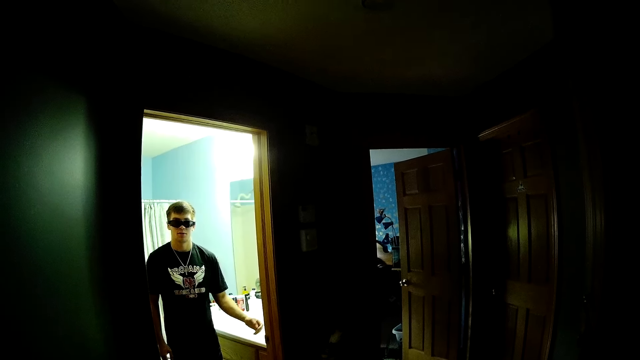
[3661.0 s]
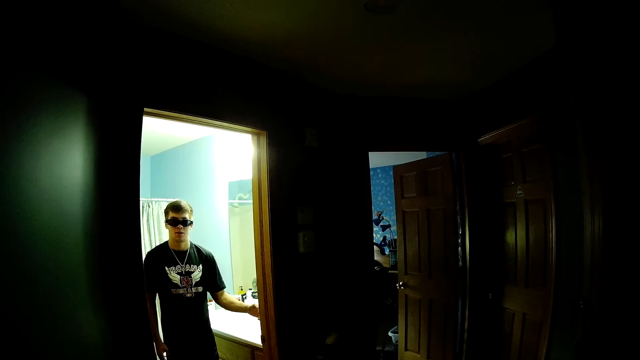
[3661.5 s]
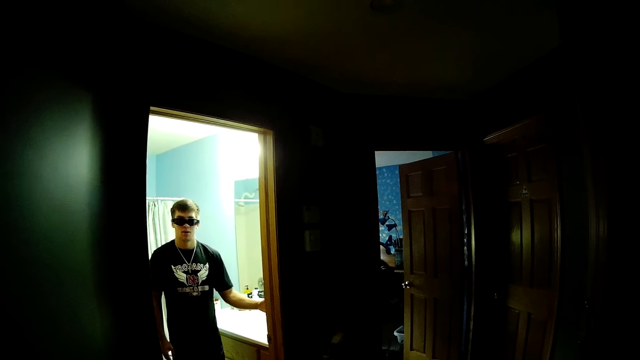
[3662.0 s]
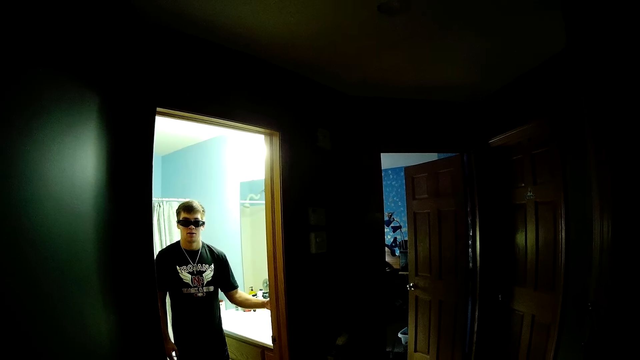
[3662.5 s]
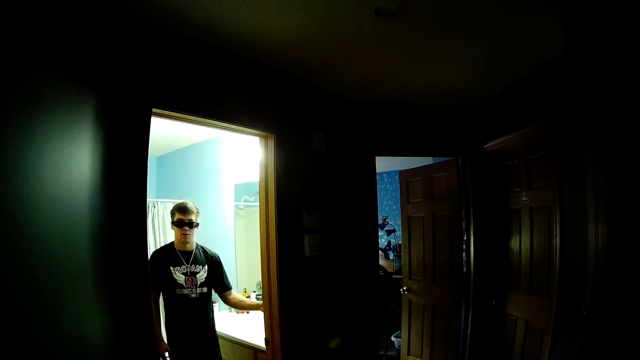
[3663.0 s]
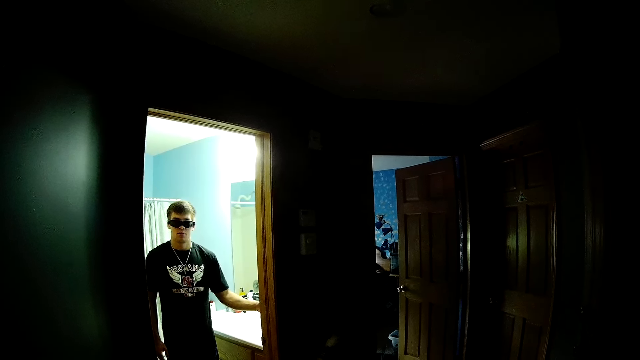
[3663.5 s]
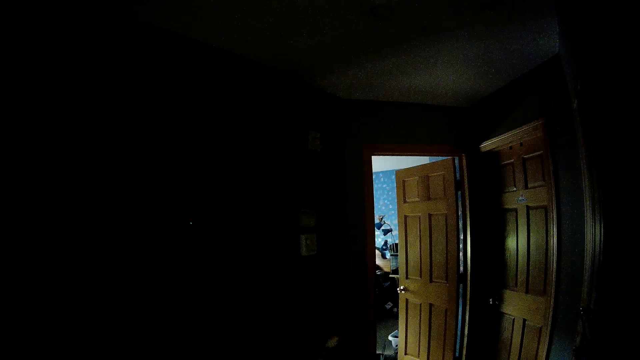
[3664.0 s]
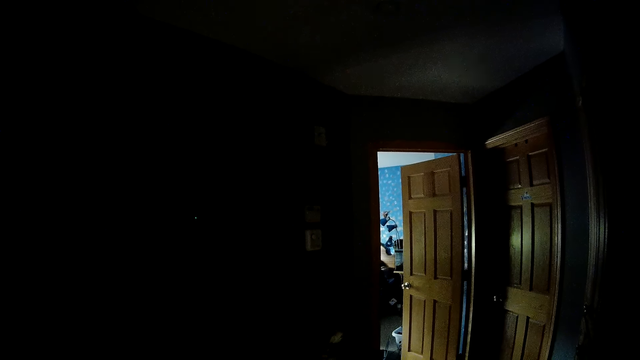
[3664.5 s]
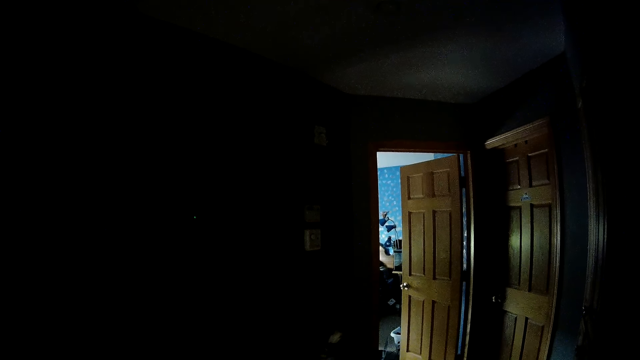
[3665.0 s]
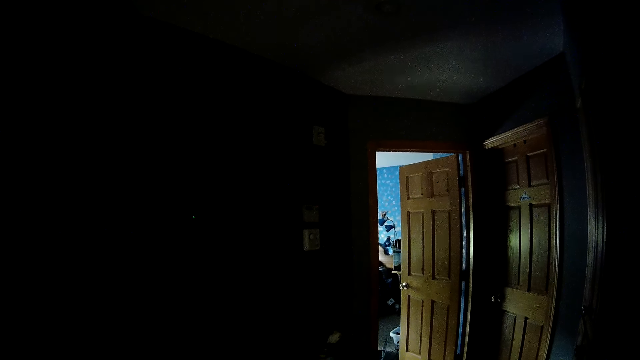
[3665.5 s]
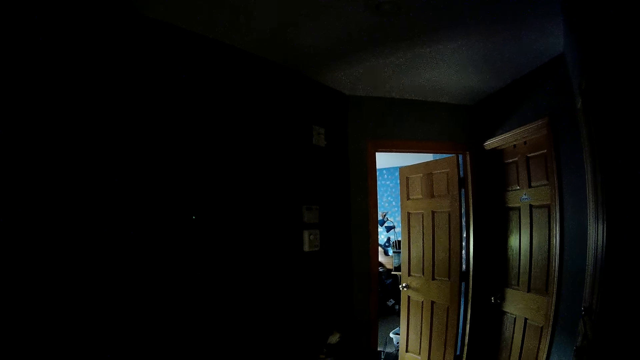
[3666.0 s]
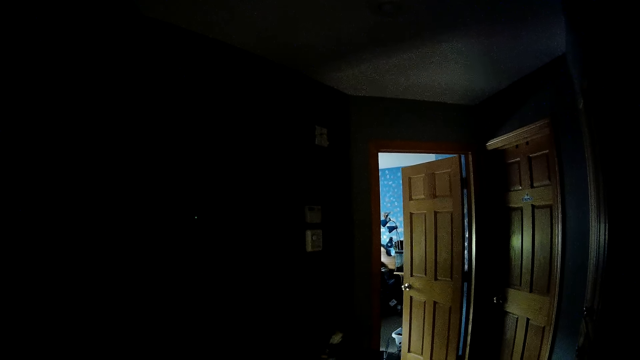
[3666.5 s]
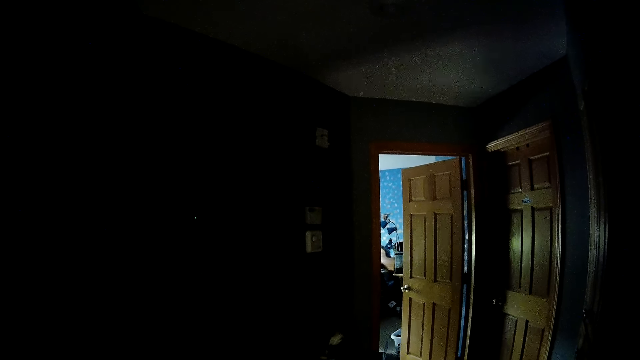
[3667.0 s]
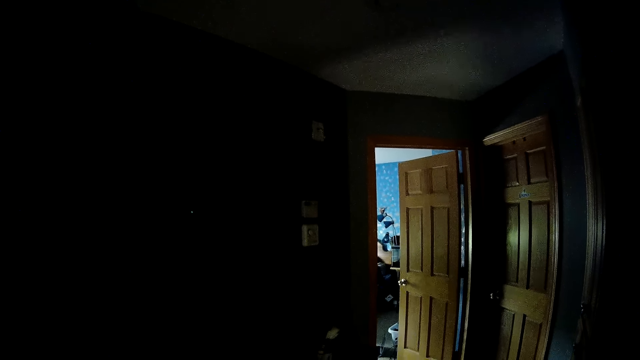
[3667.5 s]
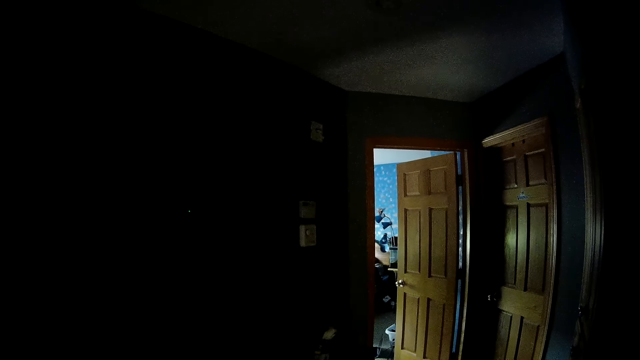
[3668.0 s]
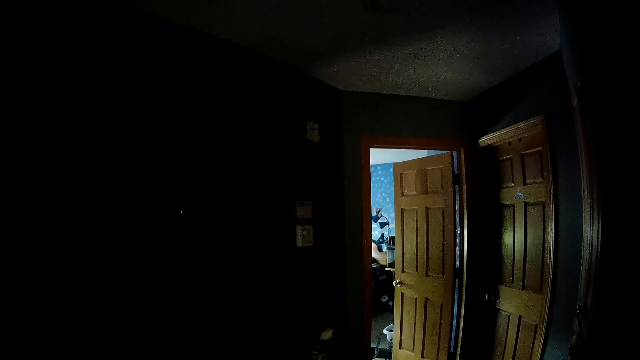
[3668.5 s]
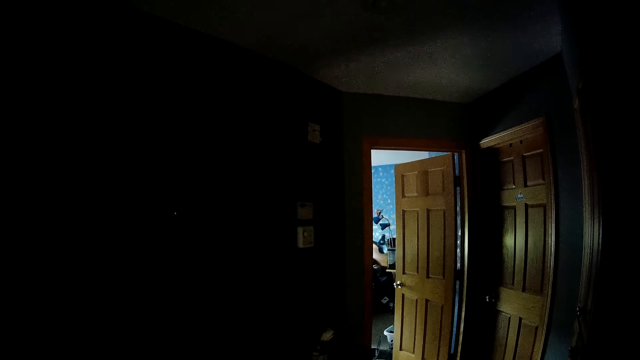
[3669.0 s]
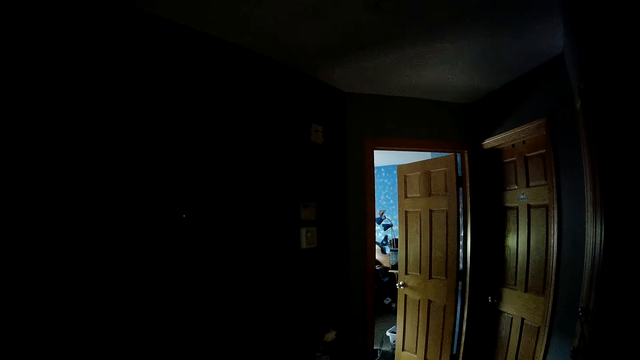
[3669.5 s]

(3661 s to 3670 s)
The camera wearer stares at the bedroom door. The man turns off the bathroom light.

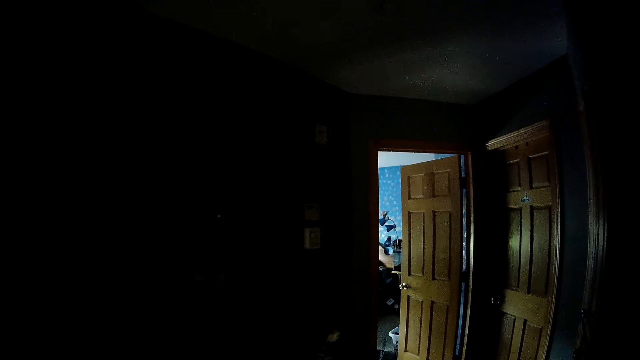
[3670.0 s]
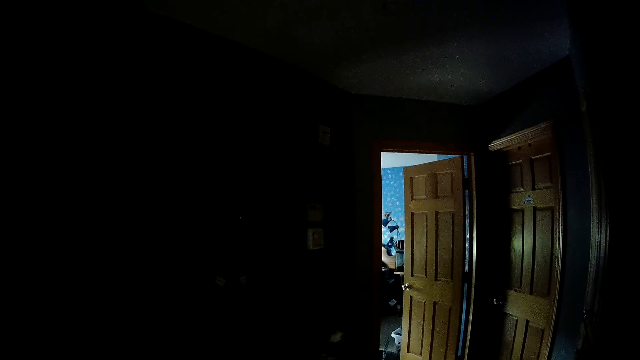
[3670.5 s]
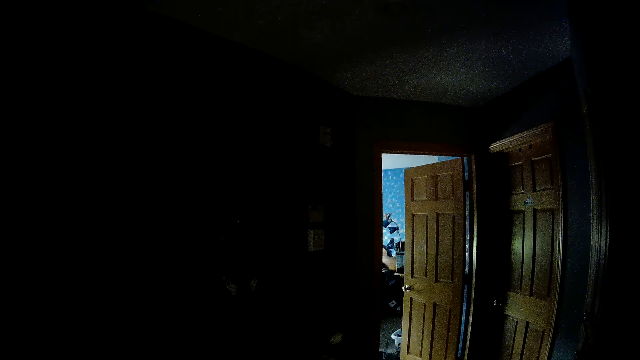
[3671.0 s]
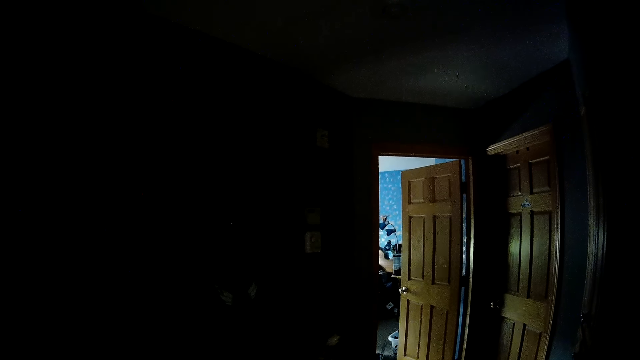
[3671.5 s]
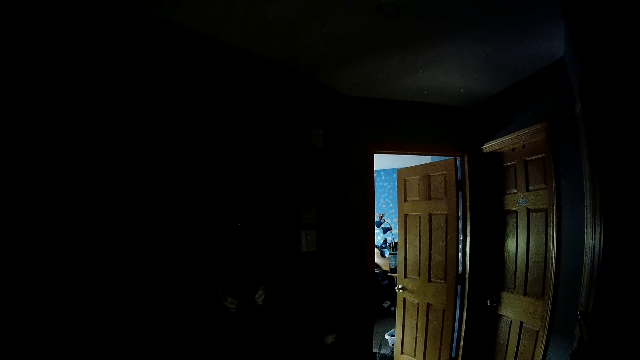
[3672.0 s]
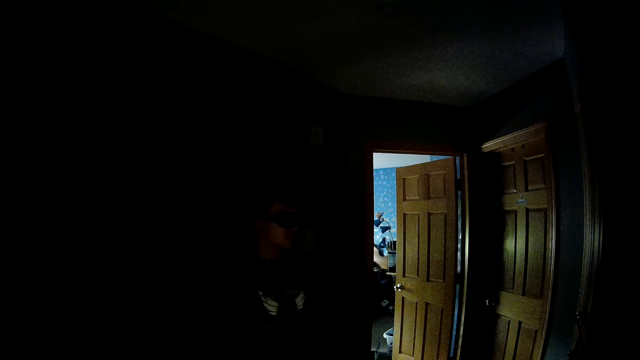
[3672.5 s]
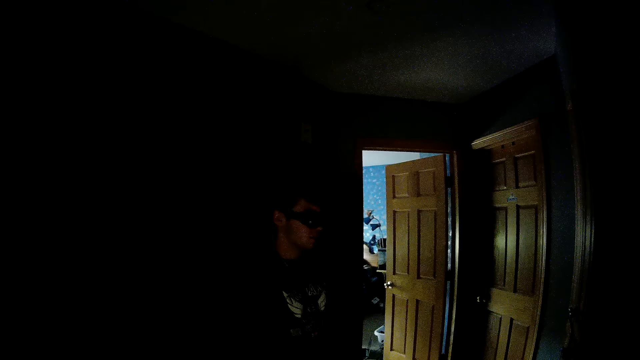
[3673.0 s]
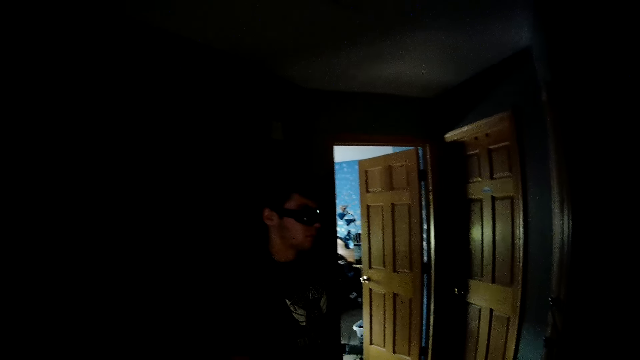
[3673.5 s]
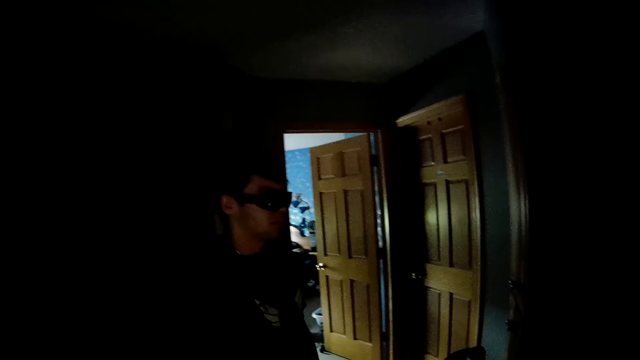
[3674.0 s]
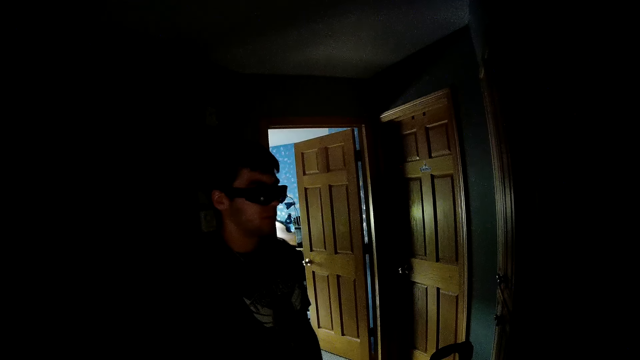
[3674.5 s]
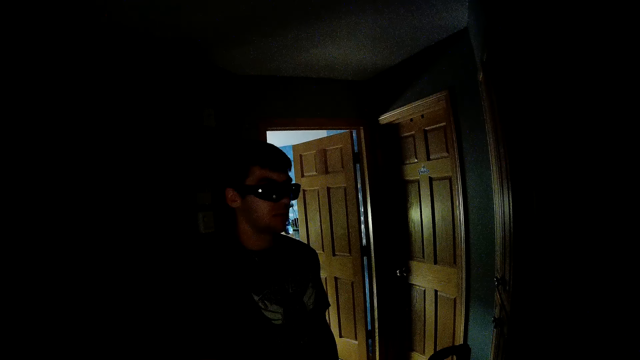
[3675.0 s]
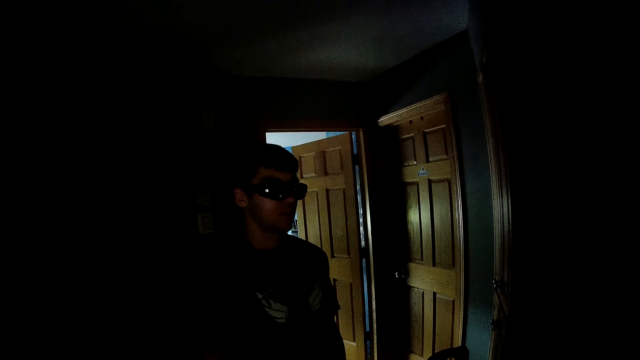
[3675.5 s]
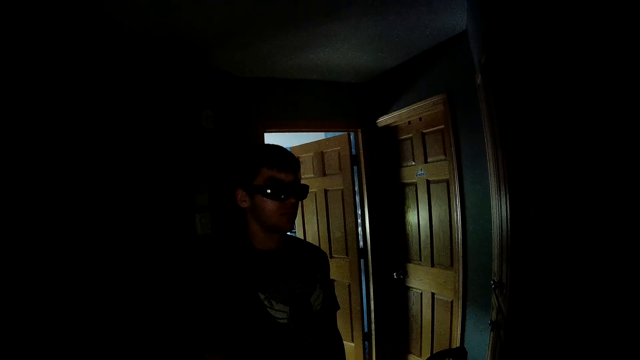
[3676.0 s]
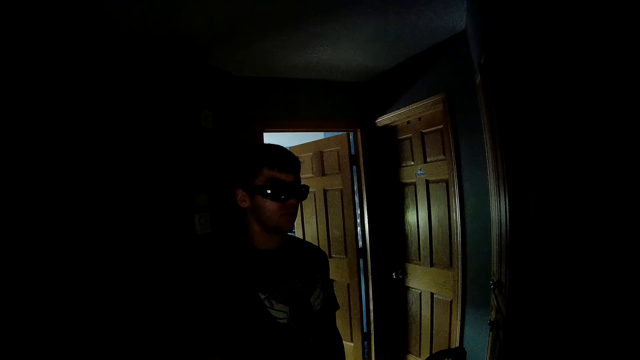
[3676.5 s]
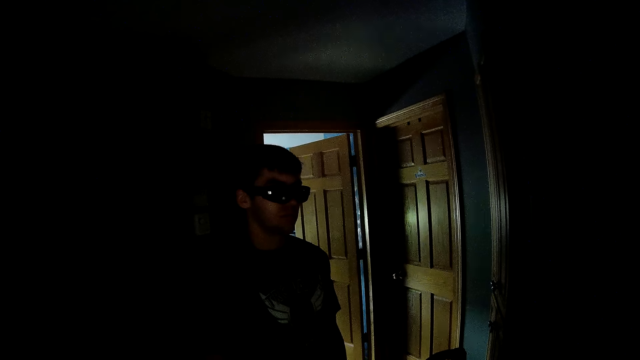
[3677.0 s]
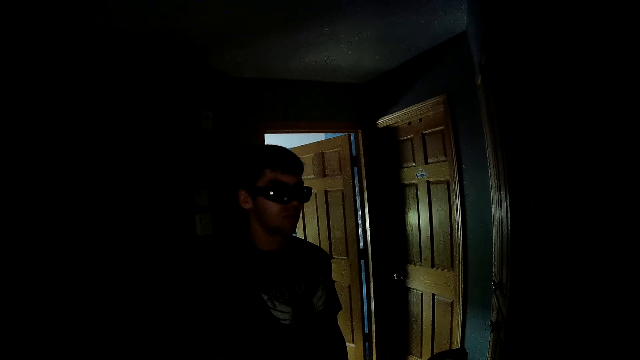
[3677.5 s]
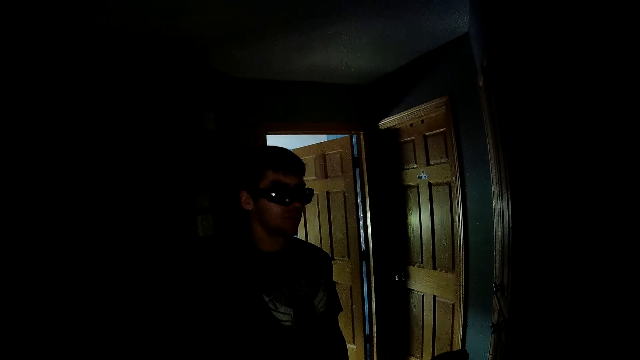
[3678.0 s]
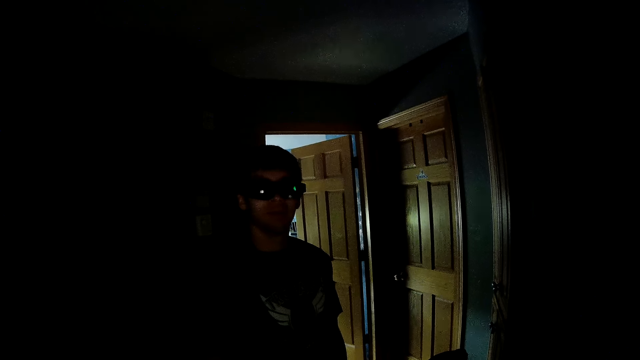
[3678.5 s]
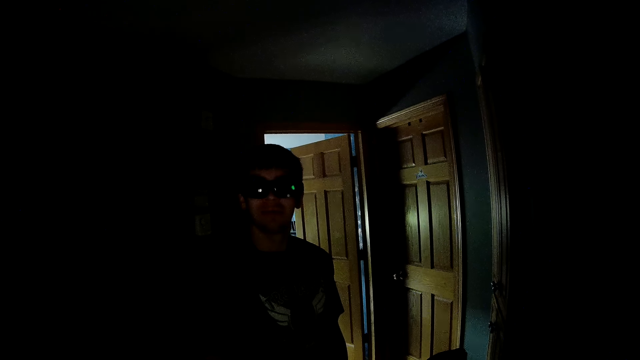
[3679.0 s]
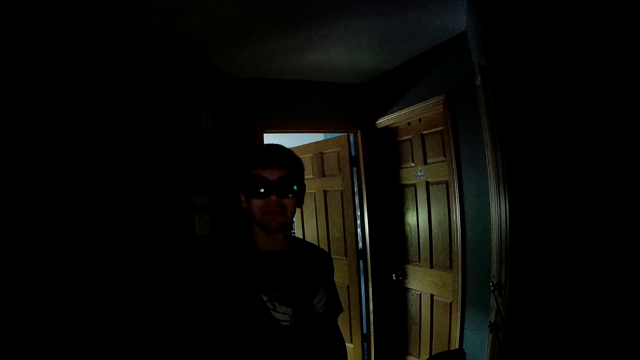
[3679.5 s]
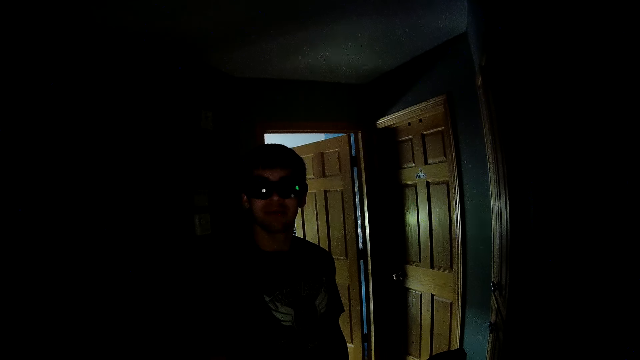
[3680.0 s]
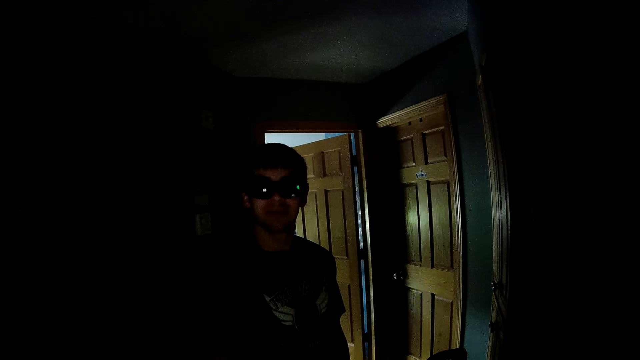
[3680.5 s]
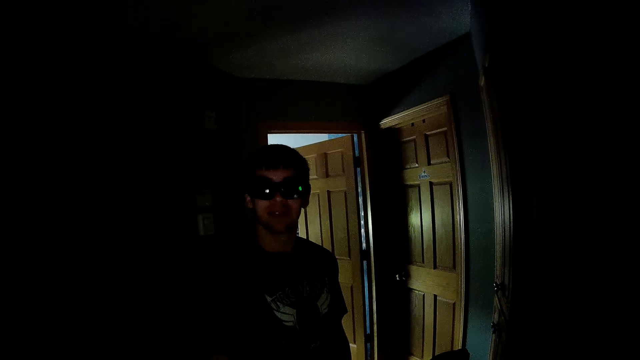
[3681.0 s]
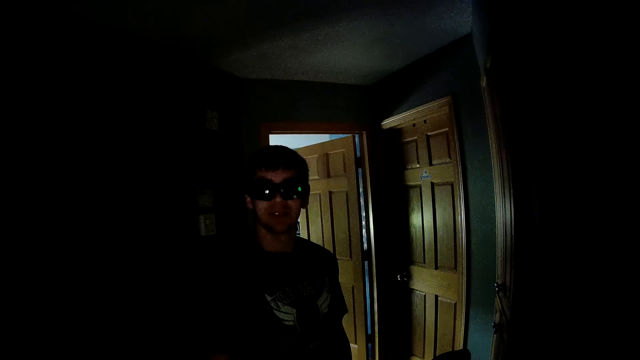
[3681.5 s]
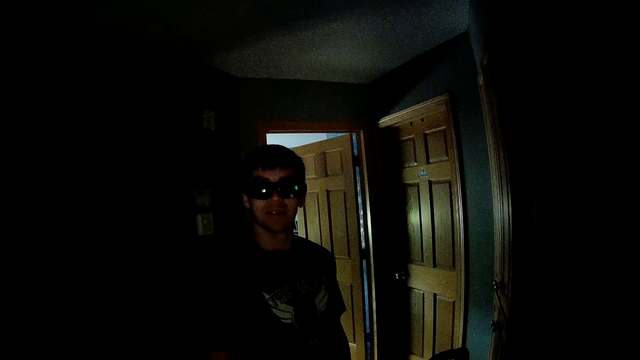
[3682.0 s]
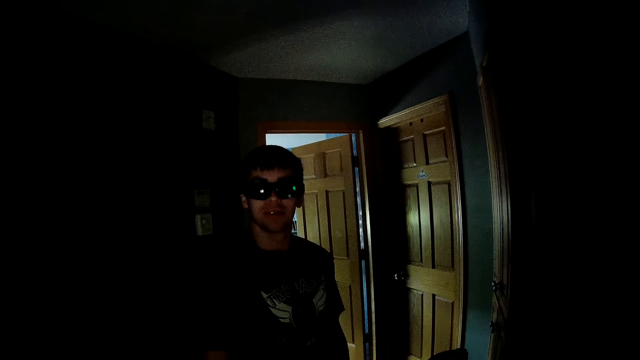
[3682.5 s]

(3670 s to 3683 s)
The camera wearer stares at the man. The man walks out of the bathroom.
